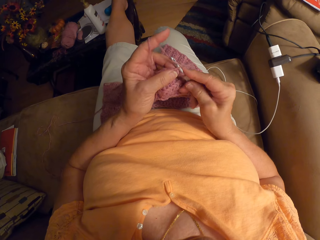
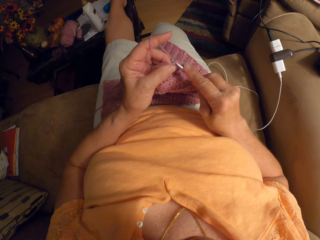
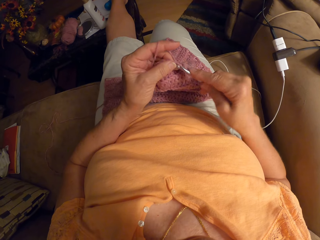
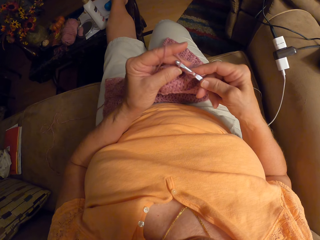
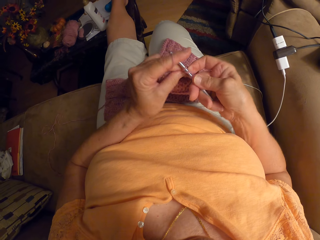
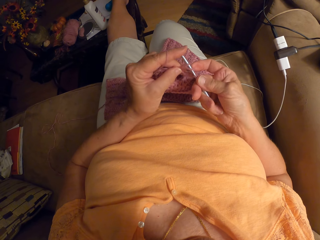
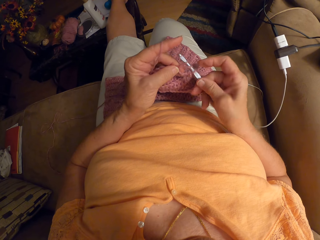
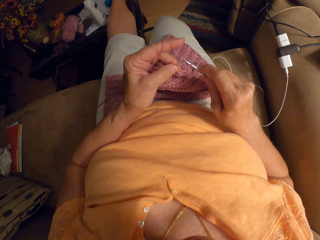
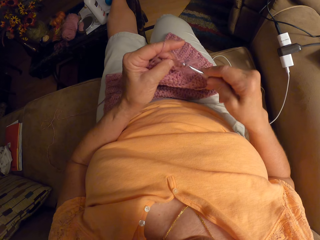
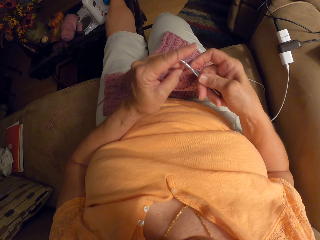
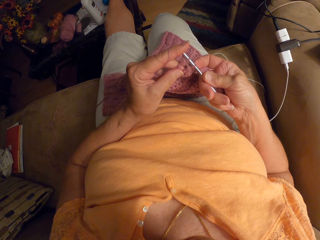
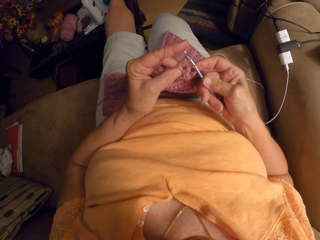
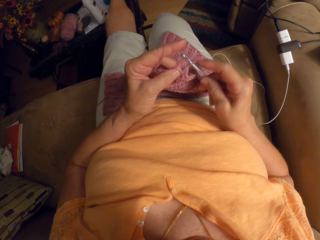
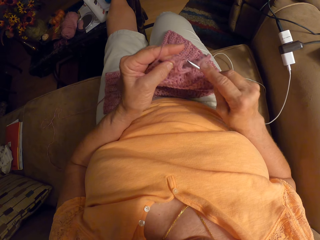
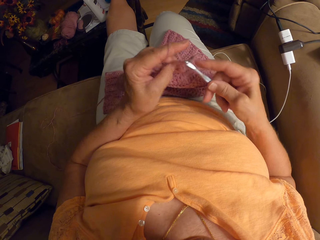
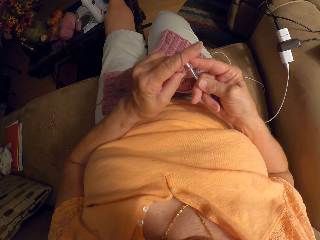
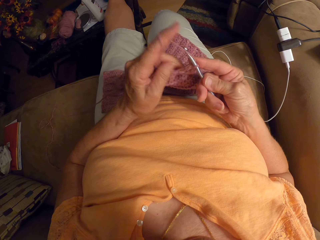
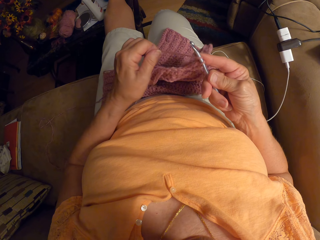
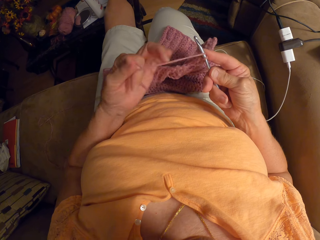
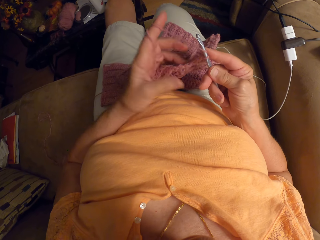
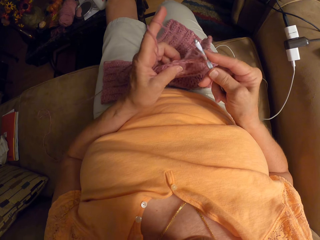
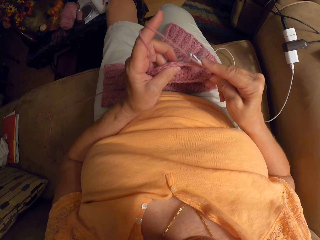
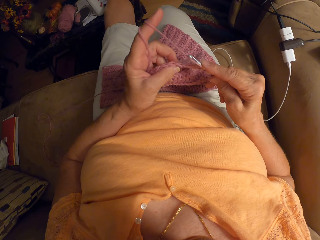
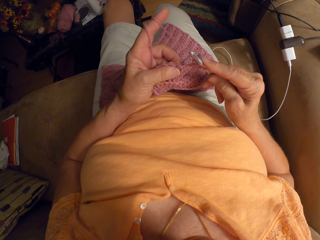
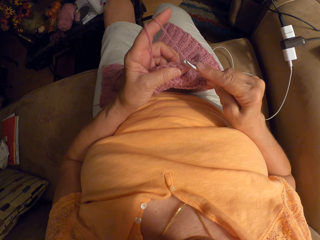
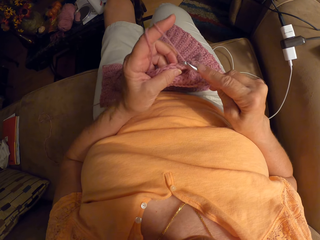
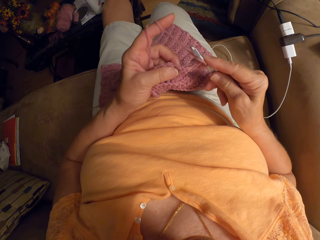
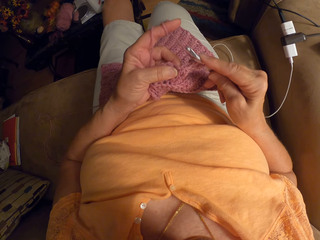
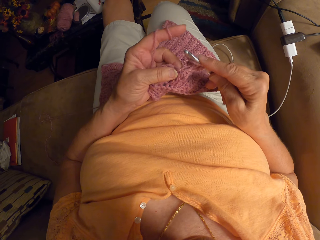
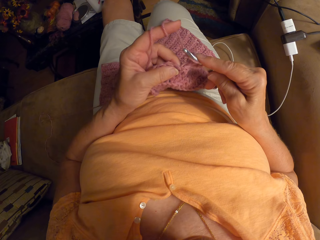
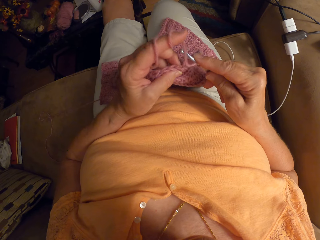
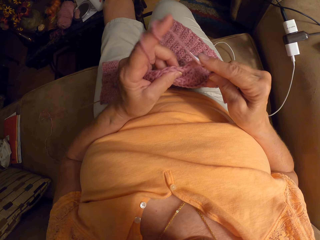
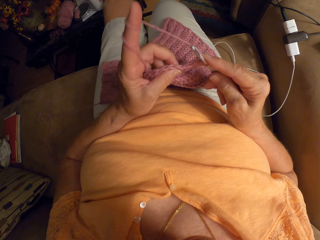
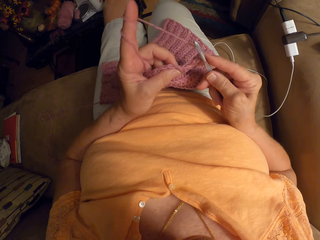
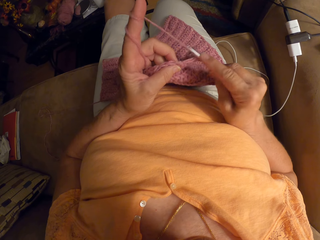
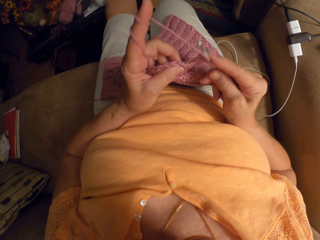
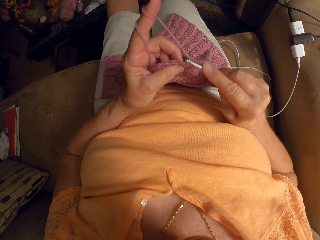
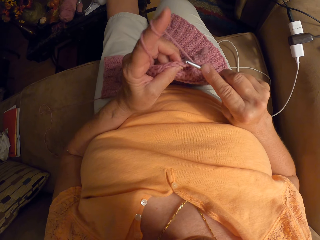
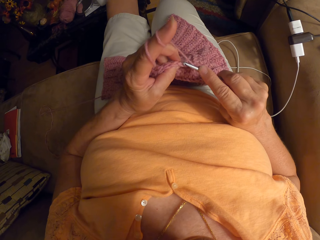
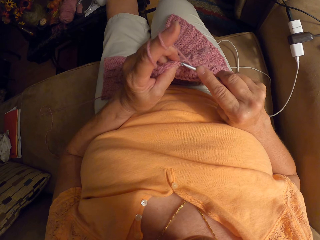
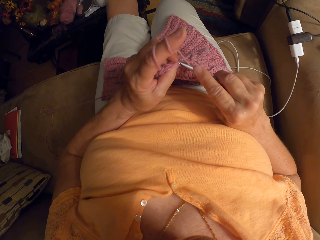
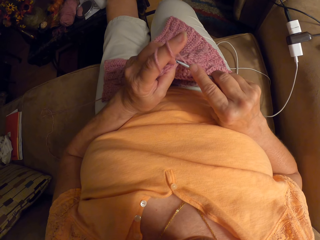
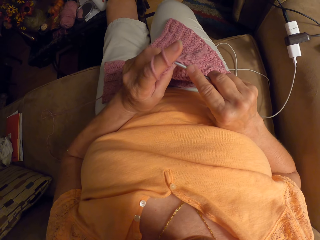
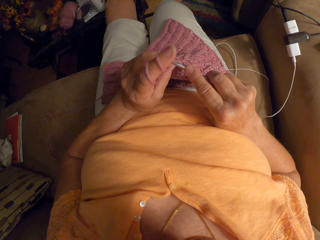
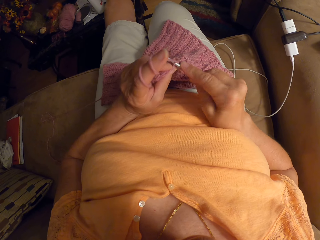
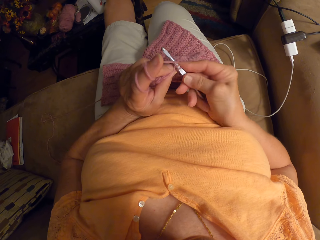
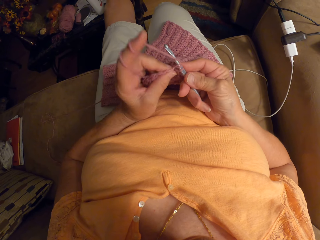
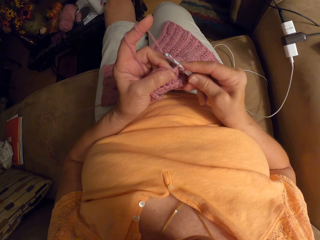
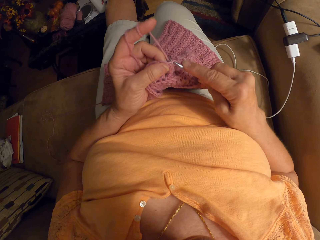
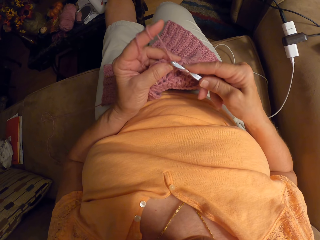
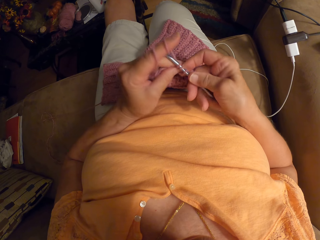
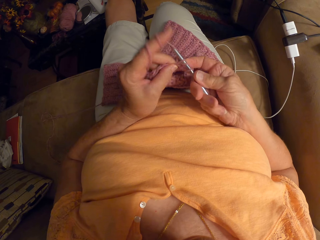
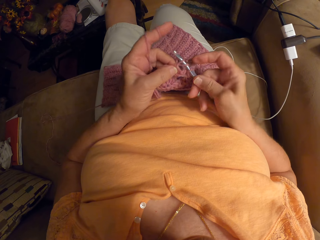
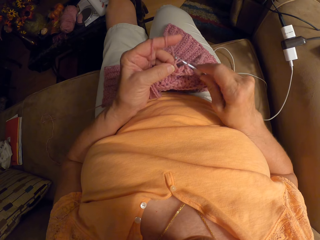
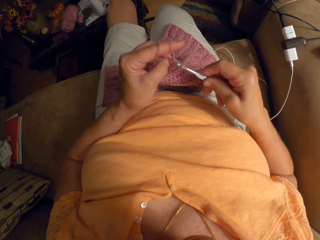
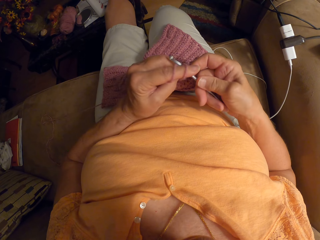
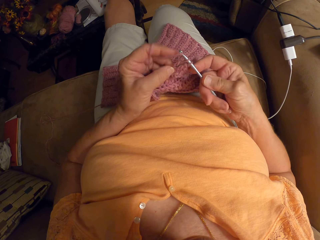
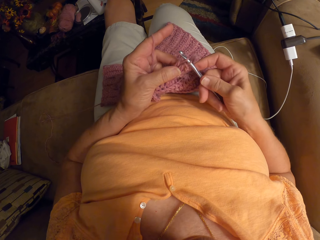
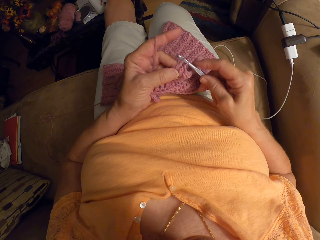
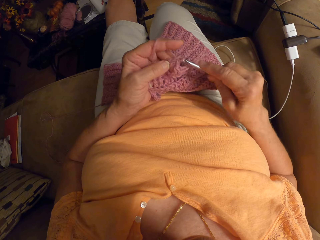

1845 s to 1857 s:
The camera wearer rolls thread on the index finger. They crochet.

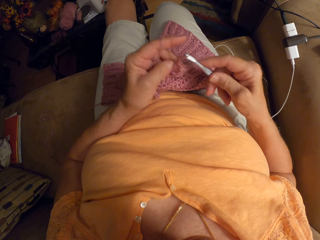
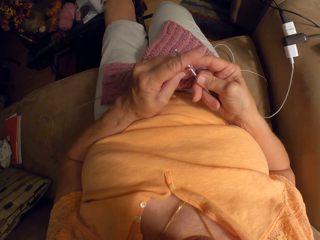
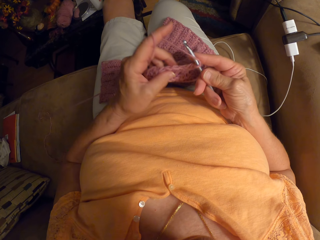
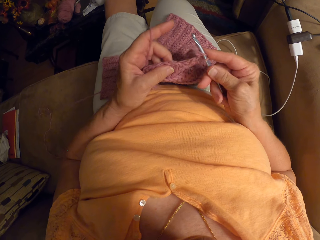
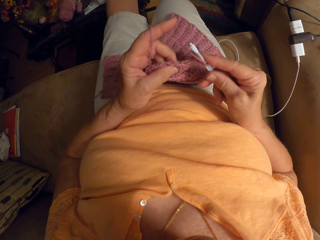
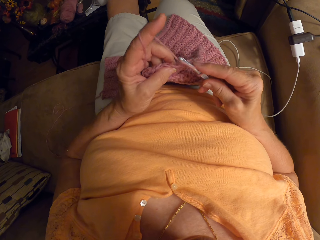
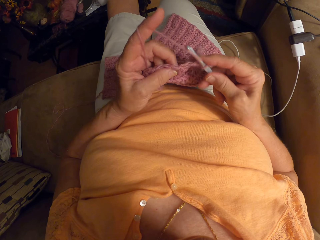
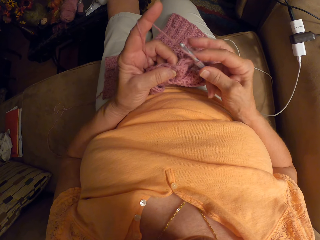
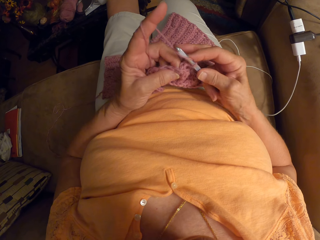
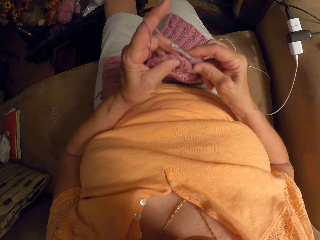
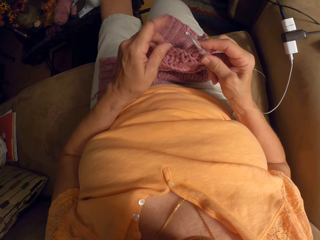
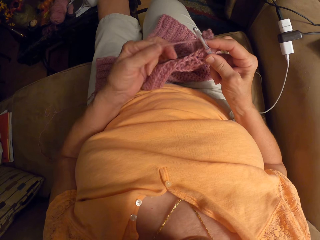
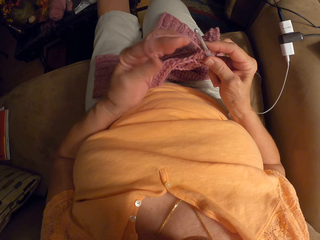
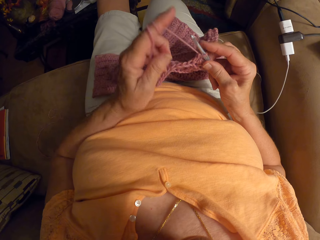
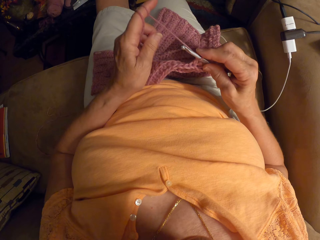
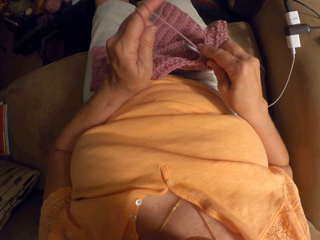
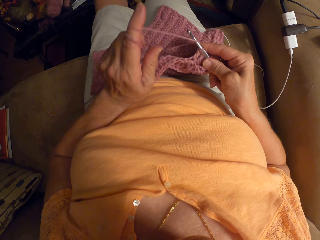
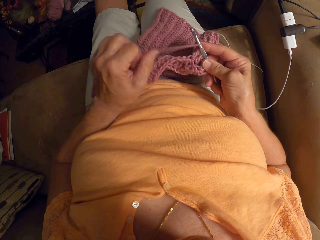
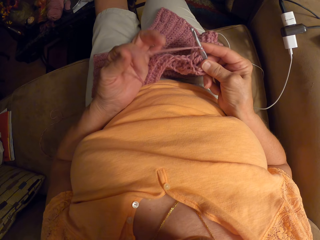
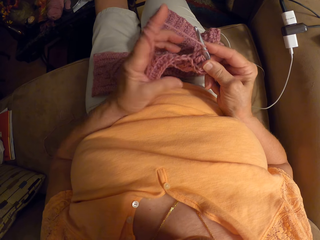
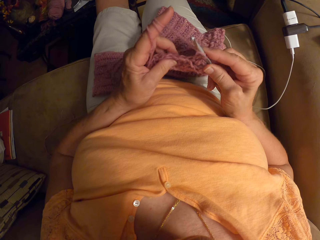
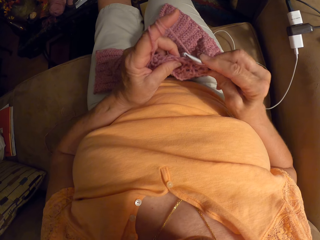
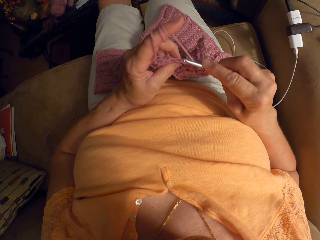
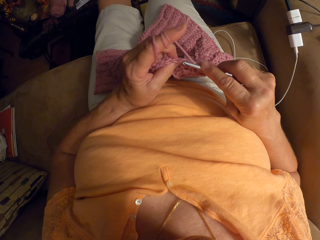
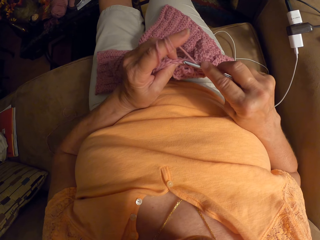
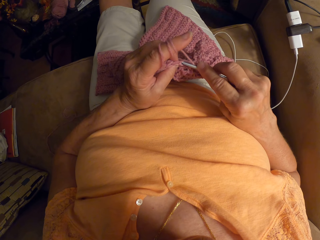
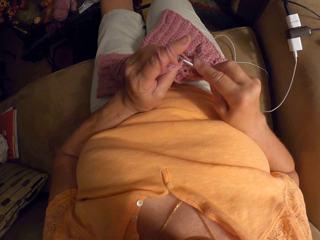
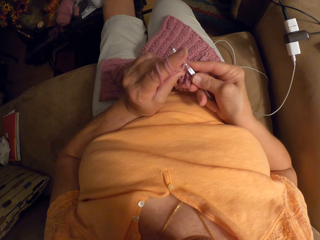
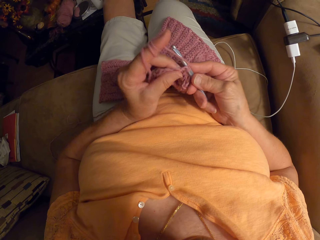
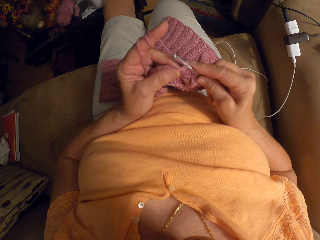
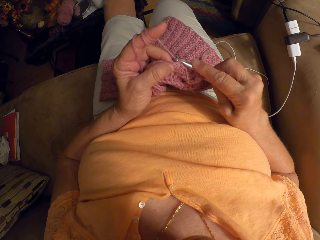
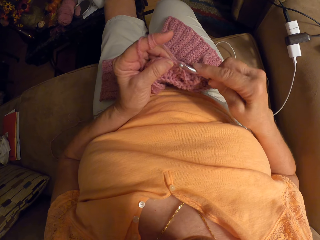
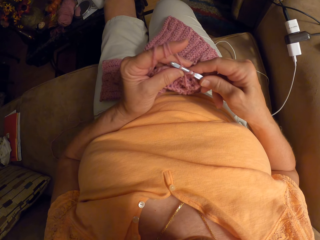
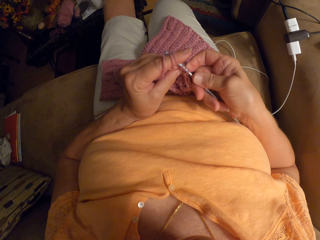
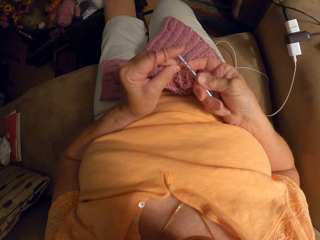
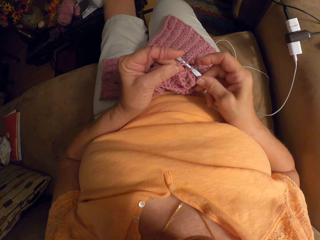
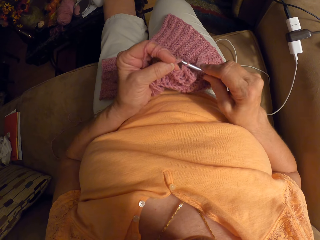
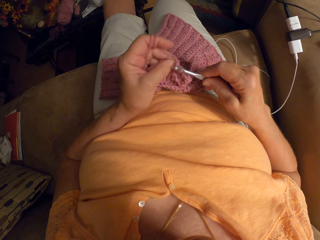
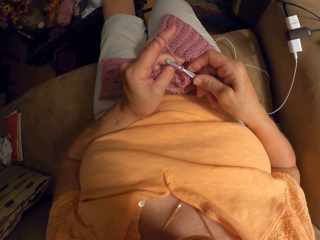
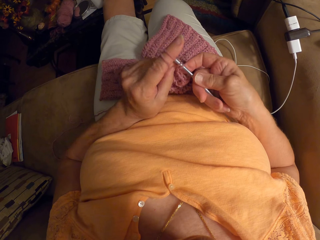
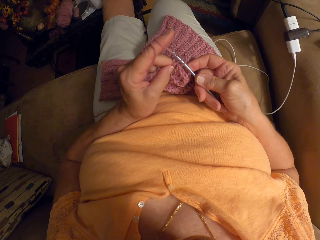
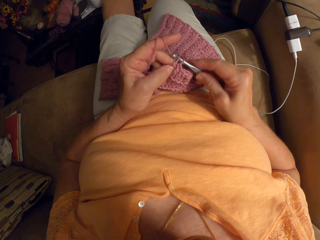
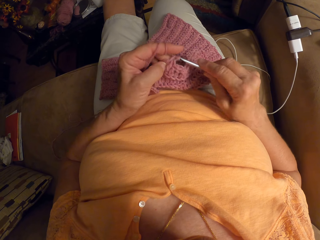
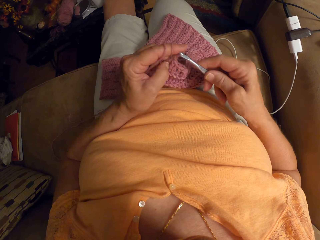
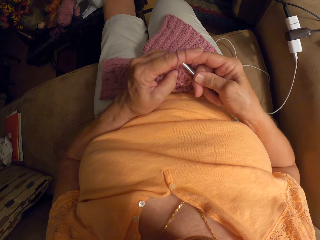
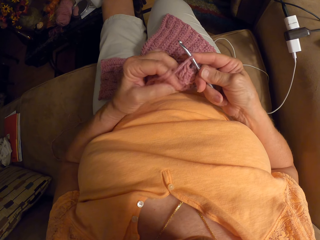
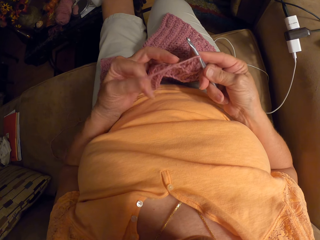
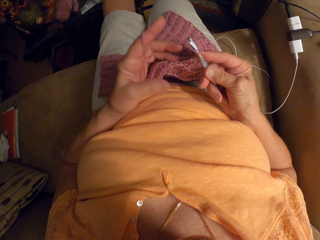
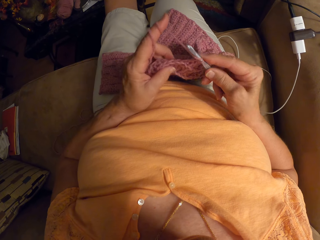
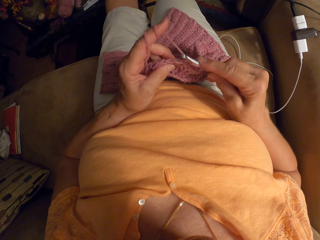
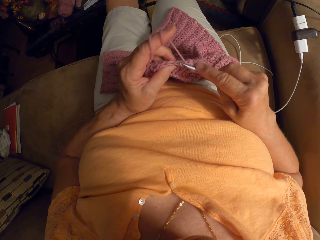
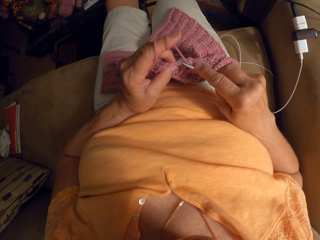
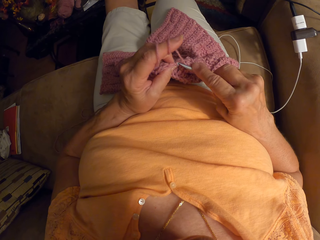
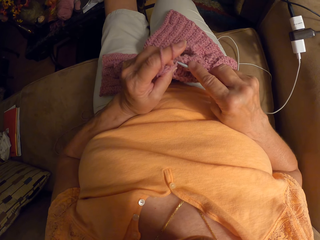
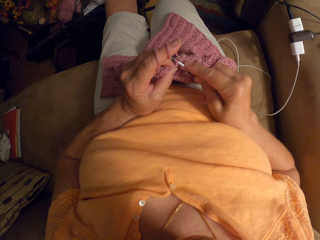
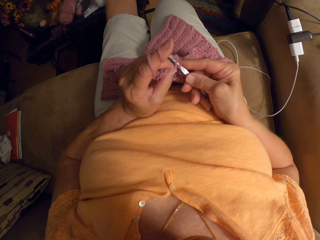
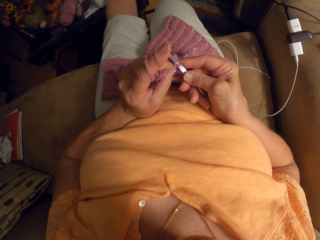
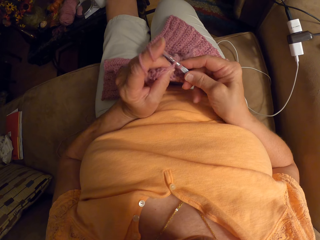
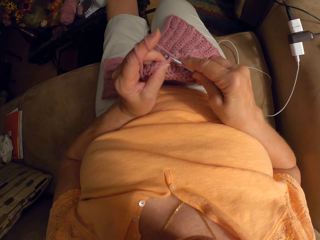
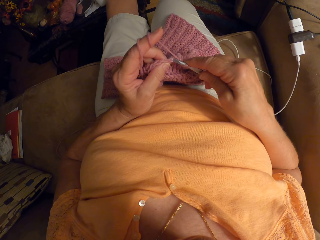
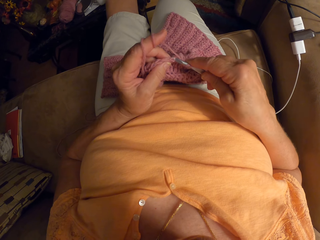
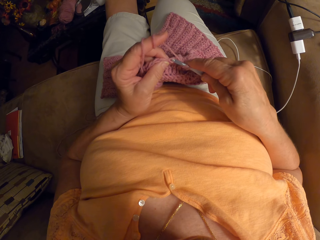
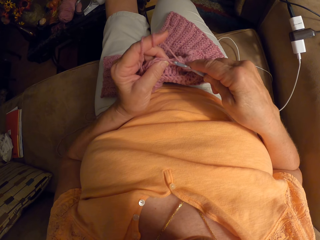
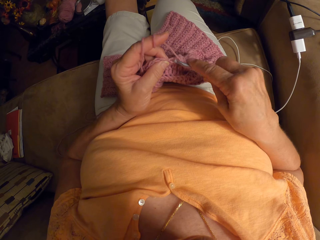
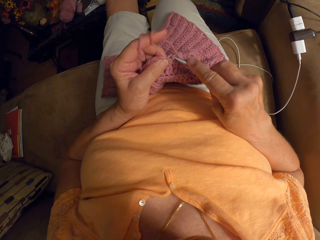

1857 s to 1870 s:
The camera wearer rolls thread on the index finger. They crochet.
